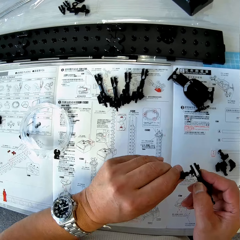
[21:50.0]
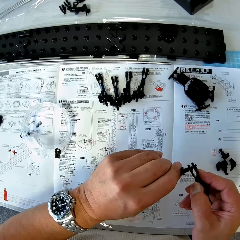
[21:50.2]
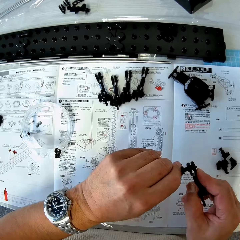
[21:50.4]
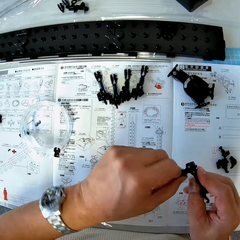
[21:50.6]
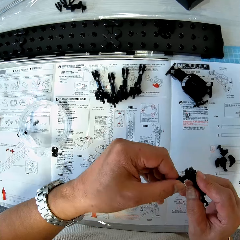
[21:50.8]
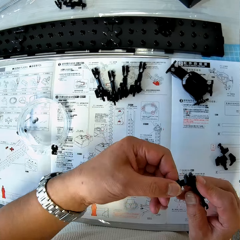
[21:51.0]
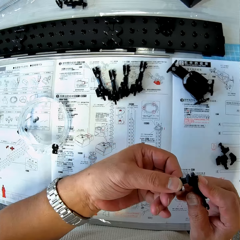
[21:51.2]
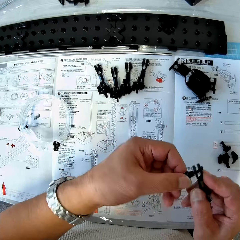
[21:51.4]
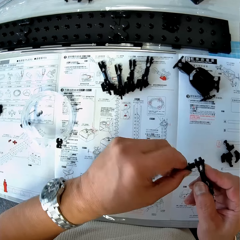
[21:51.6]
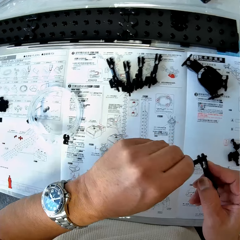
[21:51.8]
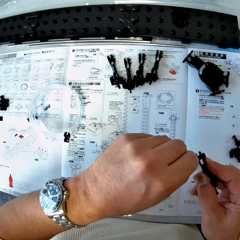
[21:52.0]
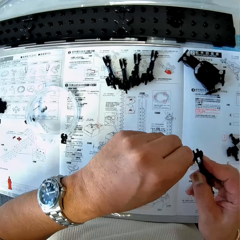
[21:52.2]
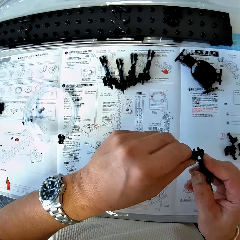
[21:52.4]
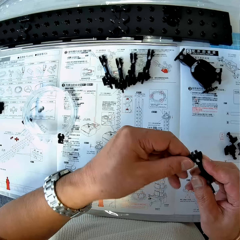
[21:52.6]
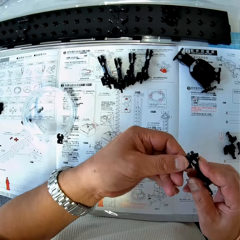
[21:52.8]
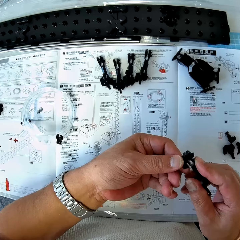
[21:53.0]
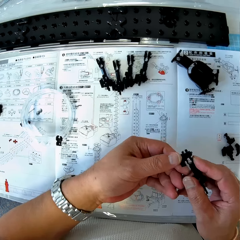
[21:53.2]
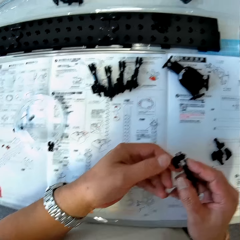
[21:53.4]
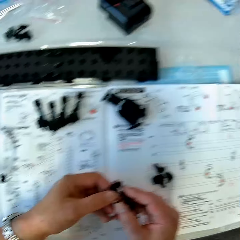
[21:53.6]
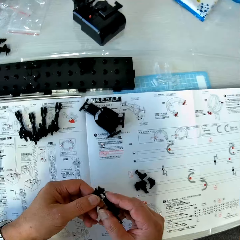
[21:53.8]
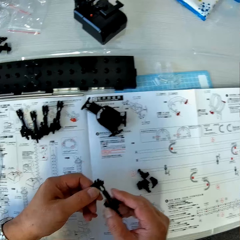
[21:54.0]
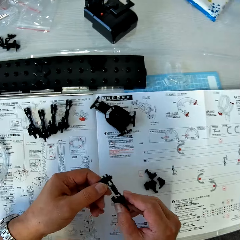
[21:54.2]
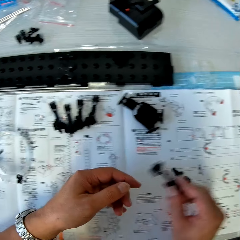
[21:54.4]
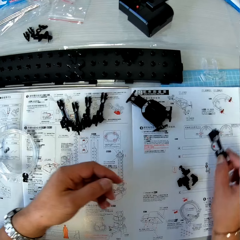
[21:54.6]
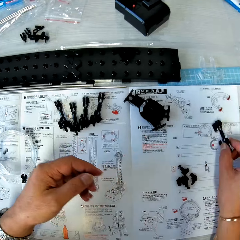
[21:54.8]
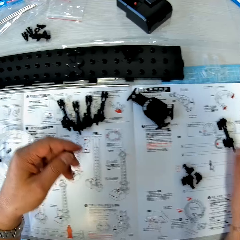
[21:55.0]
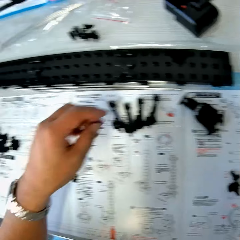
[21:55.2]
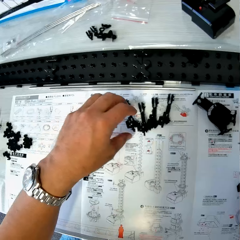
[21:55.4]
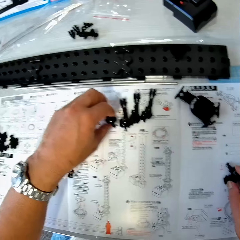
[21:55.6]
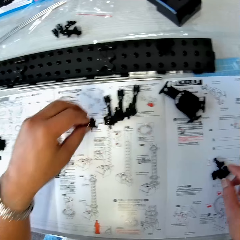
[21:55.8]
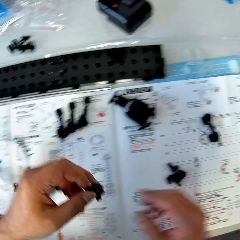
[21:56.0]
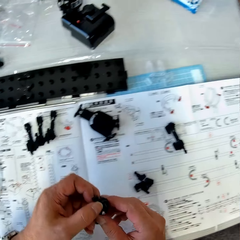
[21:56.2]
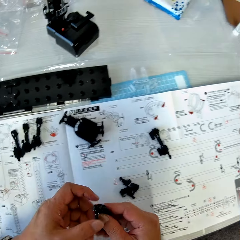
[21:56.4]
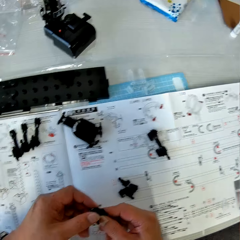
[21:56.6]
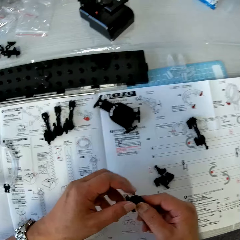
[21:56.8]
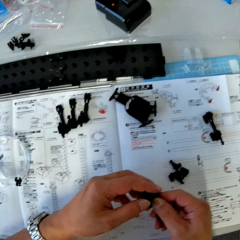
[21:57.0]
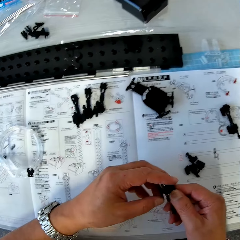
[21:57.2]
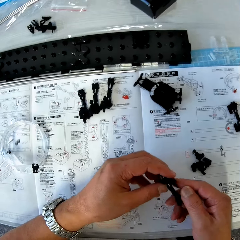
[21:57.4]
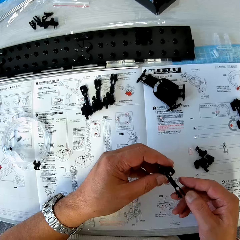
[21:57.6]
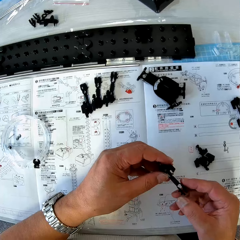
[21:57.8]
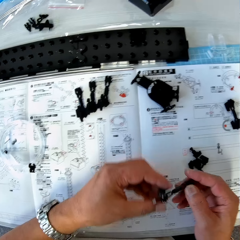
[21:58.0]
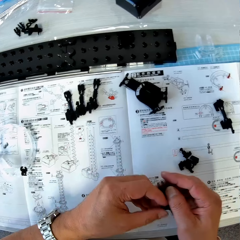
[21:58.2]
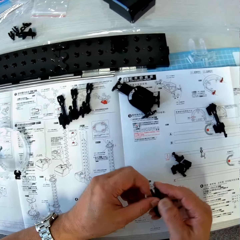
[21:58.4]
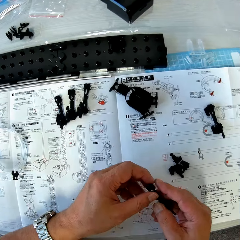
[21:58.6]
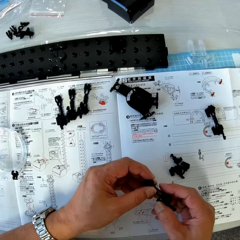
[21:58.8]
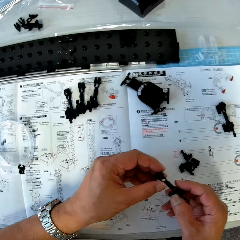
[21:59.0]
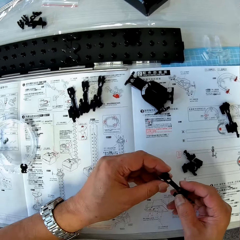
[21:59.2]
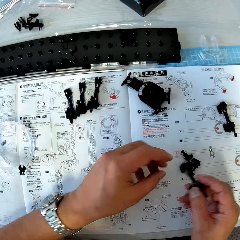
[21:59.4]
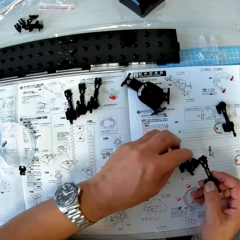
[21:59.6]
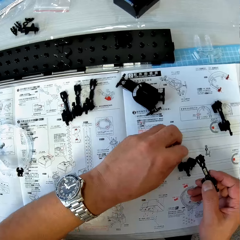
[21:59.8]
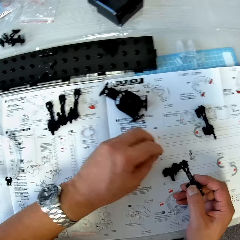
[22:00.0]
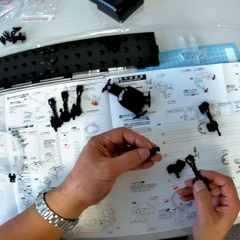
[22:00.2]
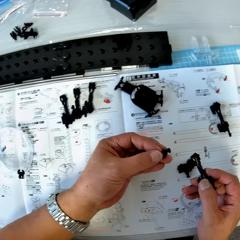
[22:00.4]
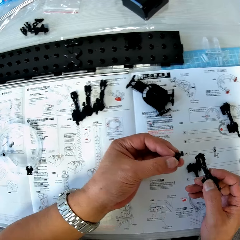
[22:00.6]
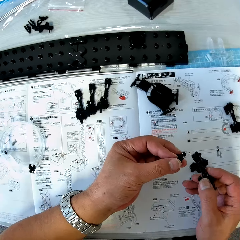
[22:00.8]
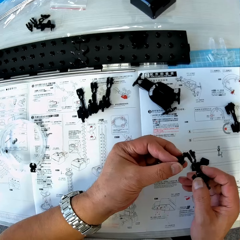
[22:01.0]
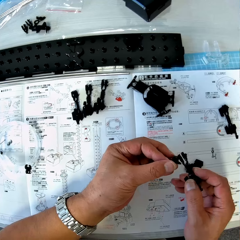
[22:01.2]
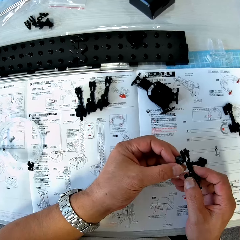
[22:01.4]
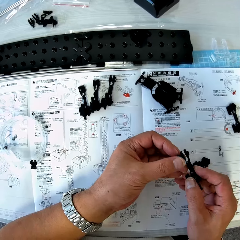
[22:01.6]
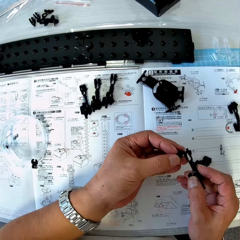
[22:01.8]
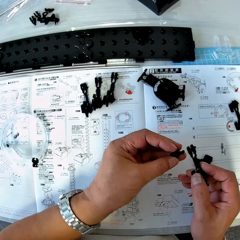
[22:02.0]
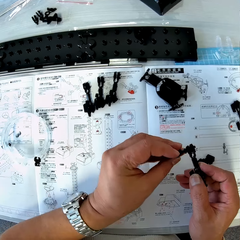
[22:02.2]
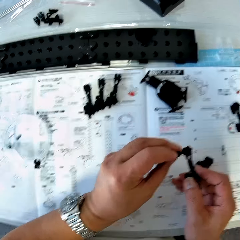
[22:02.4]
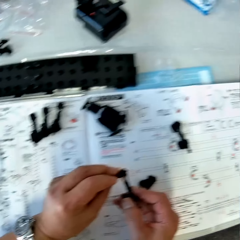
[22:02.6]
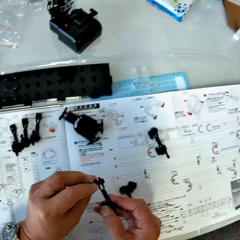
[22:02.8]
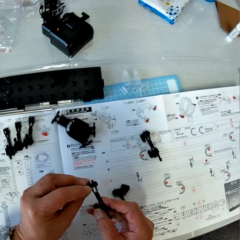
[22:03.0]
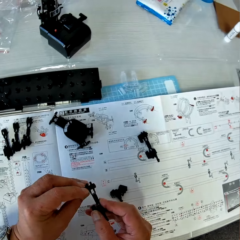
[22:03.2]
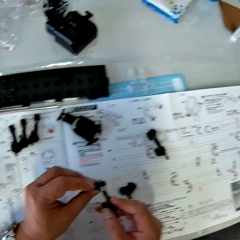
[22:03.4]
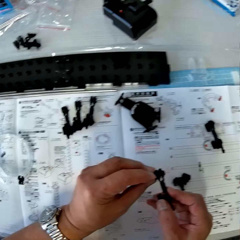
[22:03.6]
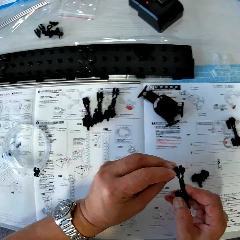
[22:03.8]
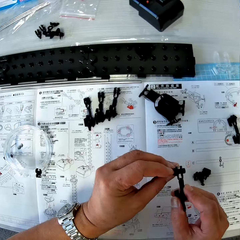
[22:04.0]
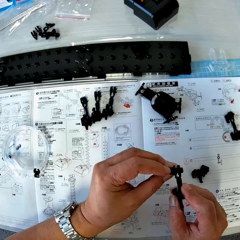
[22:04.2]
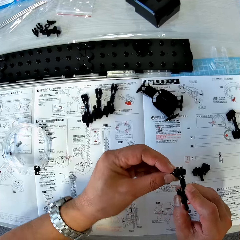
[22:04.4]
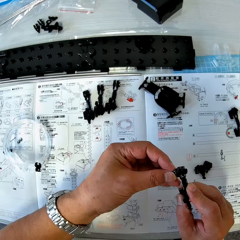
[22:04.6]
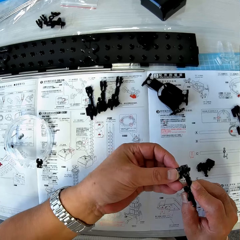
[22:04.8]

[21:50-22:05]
The camera wearer drops the coupled arm wrenches, arm holder, arm sheath and arm piece on the table. They pick up the coupled arm wrench, arm holder, arm sheath and arm piece from the table. They check the coupled arm wrench, arm holder, arm sheath and arm piece. They pick up an arm wrench from the table. They fix the arm wrench to the coupled arm wrench, arm holder, arm sheath and arm piece.

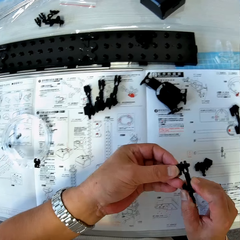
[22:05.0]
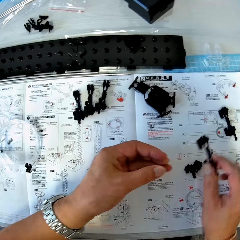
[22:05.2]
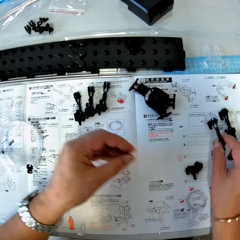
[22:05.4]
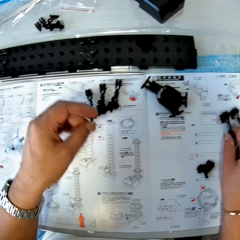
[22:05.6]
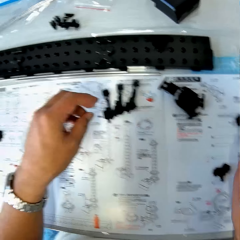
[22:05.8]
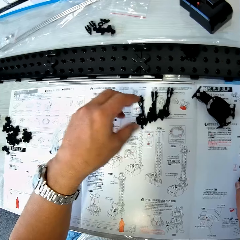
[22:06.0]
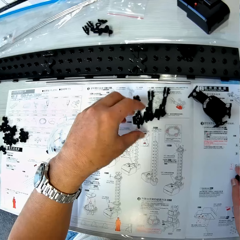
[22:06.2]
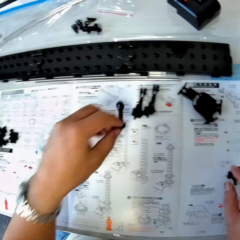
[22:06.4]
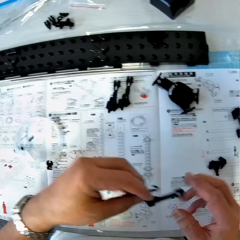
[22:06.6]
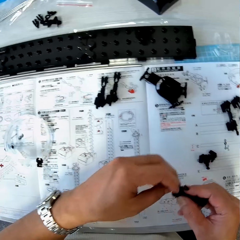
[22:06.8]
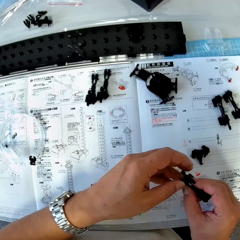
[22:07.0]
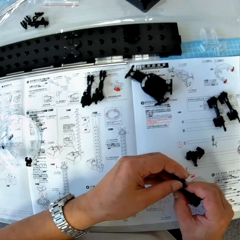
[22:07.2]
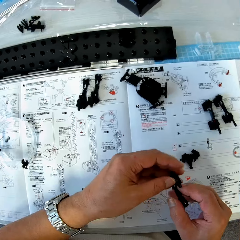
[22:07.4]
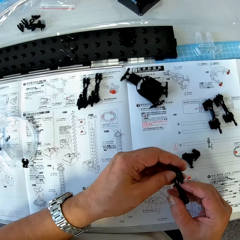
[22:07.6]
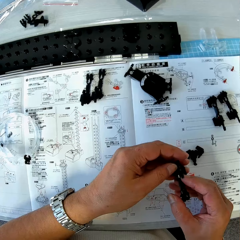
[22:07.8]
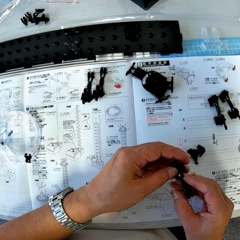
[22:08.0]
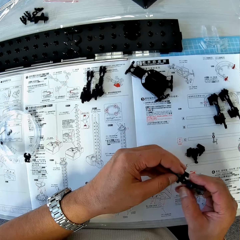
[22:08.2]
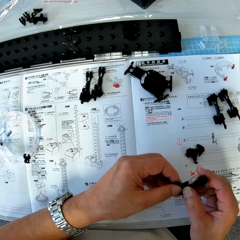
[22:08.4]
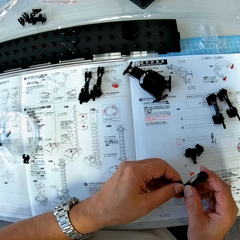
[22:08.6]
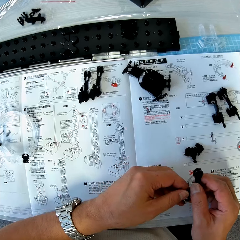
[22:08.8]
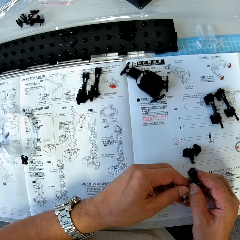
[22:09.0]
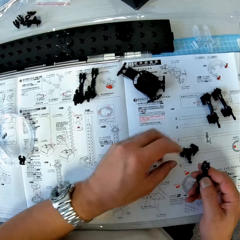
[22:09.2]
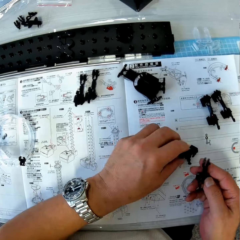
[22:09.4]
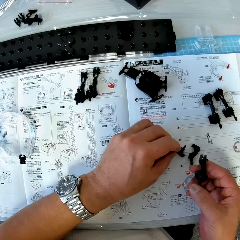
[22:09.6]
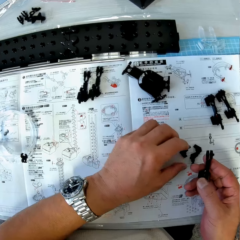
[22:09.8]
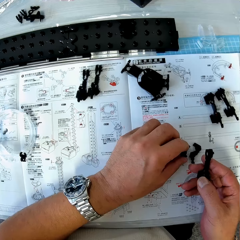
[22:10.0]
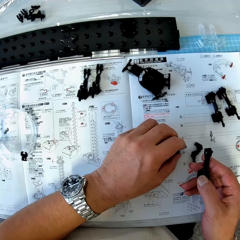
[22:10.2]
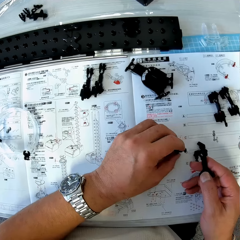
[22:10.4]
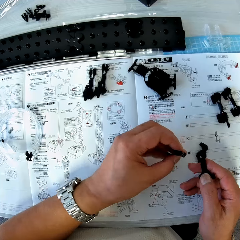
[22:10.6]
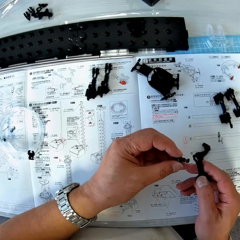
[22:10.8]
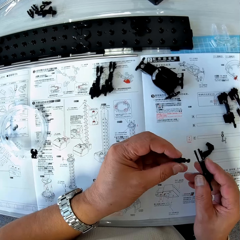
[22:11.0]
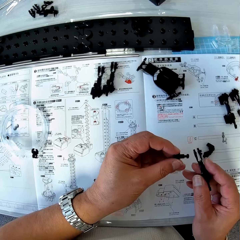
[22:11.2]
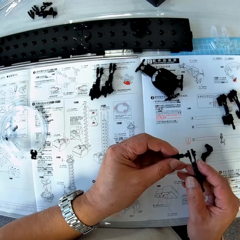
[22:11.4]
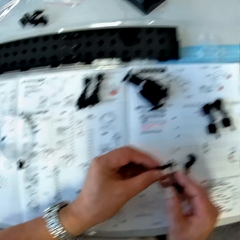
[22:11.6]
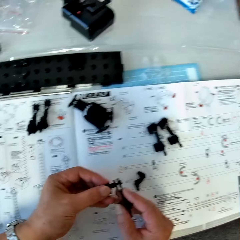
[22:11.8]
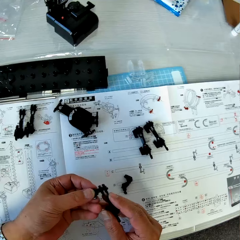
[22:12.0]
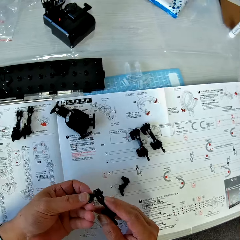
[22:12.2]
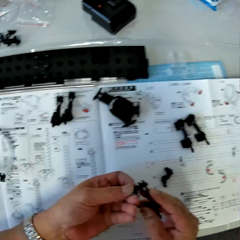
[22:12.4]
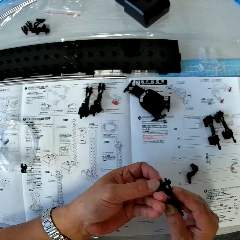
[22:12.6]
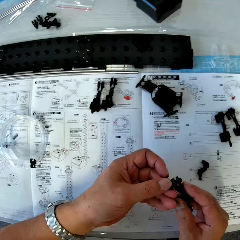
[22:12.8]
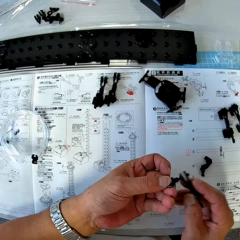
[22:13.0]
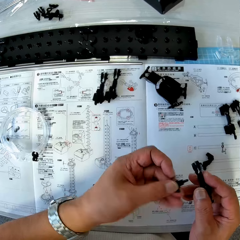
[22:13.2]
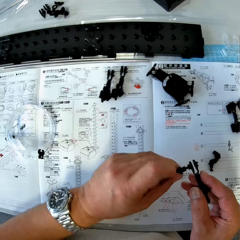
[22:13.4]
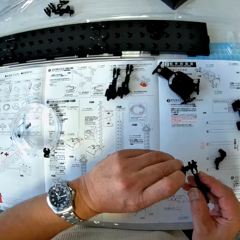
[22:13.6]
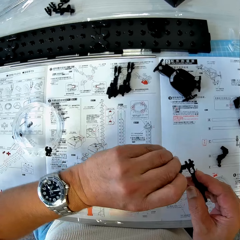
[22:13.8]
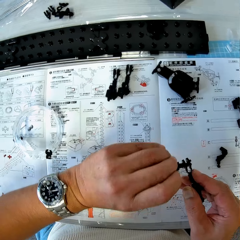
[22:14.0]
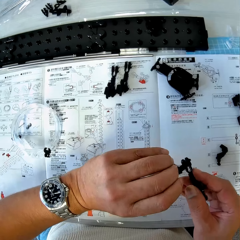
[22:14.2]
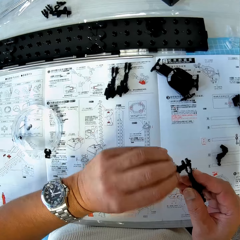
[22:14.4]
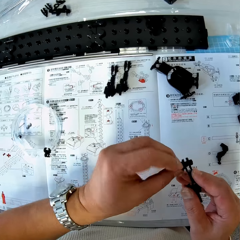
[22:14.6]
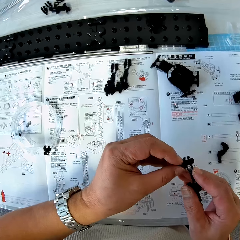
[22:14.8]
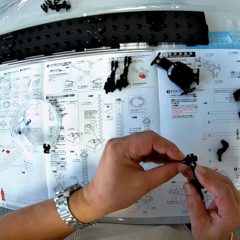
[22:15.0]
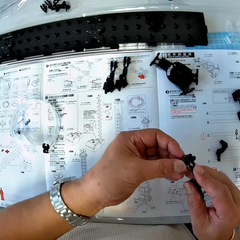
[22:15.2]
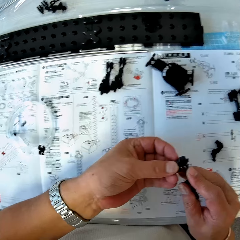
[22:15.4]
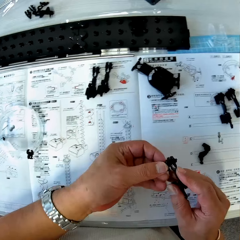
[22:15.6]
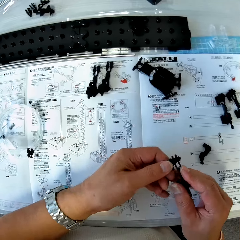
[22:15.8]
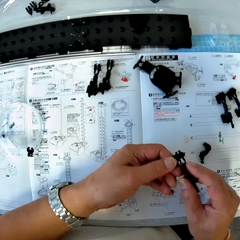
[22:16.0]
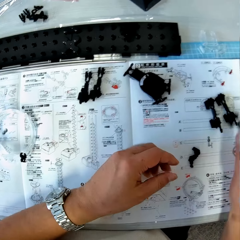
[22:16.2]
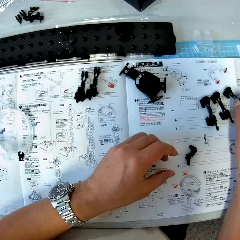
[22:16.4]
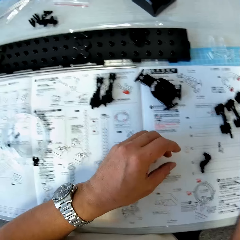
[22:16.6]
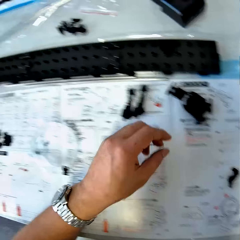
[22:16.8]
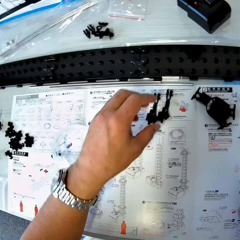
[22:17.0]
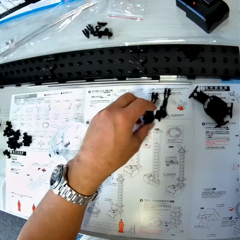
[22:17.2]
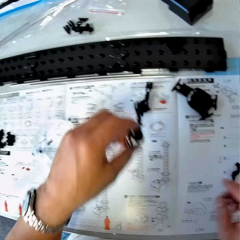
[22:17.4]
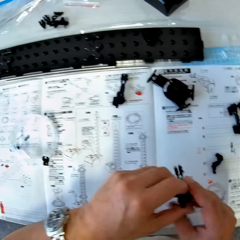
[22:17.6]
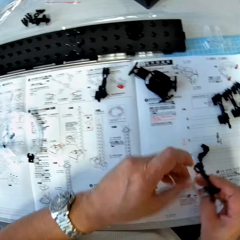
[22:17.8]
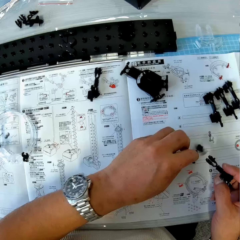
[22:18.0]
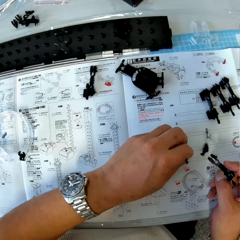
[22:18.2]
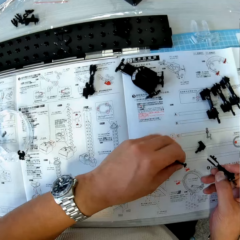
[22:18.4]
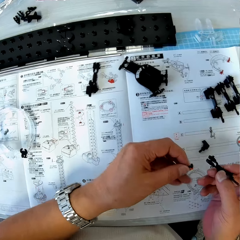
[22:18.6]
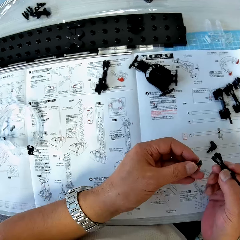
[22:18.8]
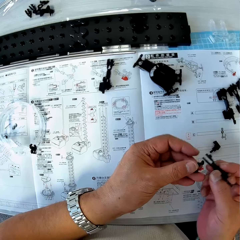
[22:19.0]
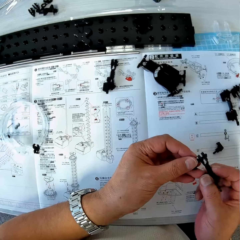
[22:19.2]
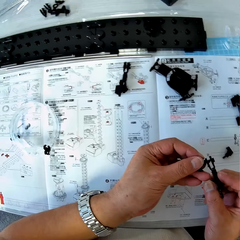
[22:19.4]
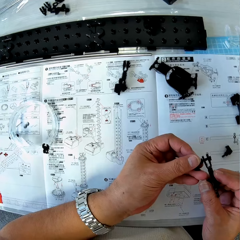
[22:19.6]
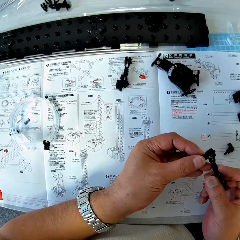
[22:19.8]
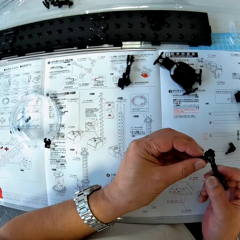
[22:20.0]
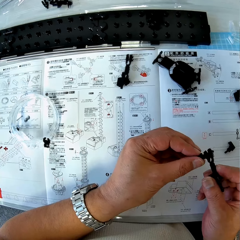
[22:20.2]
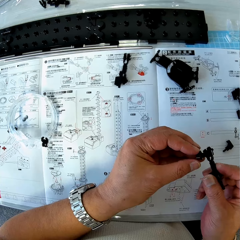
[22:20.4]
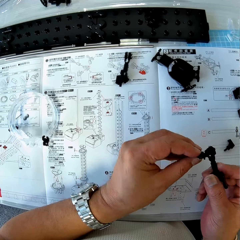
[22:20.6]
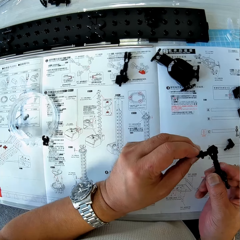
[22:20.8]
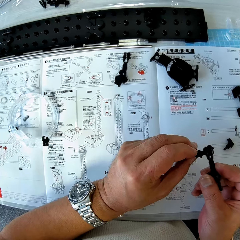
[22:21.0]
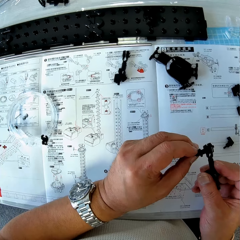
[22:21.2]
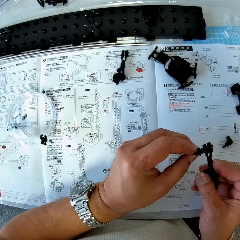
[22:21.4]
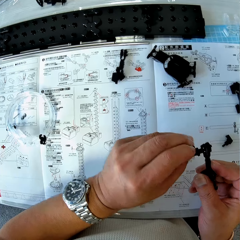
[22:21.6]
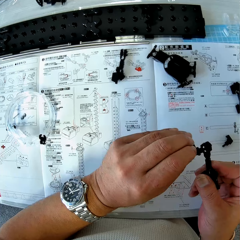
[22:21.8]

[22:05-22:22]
The camera wearer drops the coupled arm wrenches, arm holder, arm sheath and arm piece on the table. They pick up the coupled arm wrench, arm holder, arm sheath and arm piece from the table. They check the coupled arm wrench, arm holder, arm sheath and arm piece. They pick up an arm wrench from the table. They fix the arm wrench to the coupled arm wrench, arm holder, arm sheath and arm piece. They drop the coupled arm wrenches, arm holder, arm sheath and arm piece on the table. They pick up the coupled arm wrench, arm holder, arm sheath and arm piece from the table. They pick up an arm wrench from the table. They fix the arm wrench to the coupled arm wrench, arm holder, arm sheath and arm piece.
